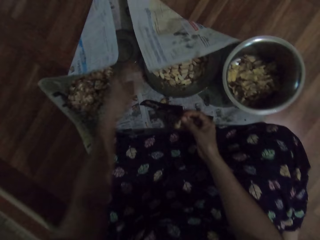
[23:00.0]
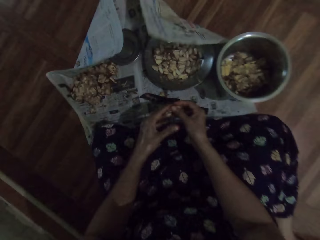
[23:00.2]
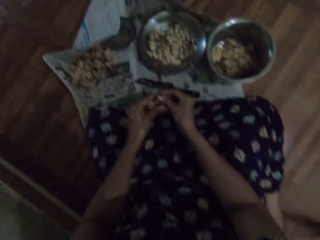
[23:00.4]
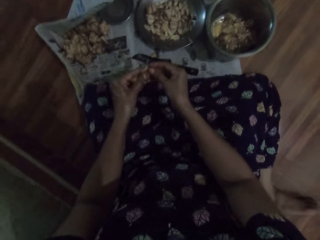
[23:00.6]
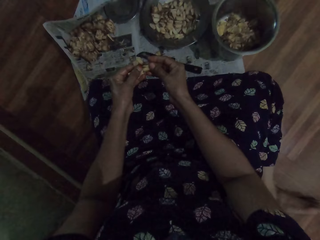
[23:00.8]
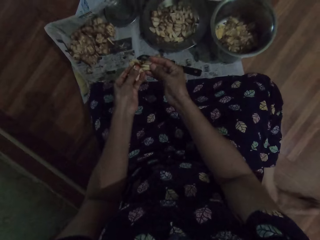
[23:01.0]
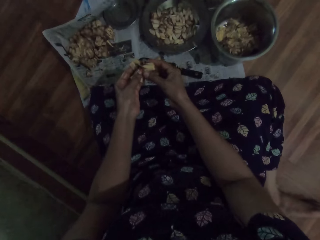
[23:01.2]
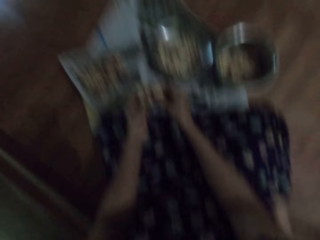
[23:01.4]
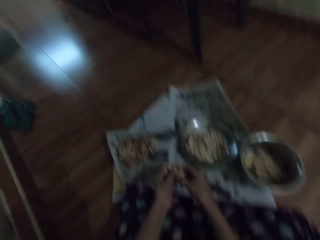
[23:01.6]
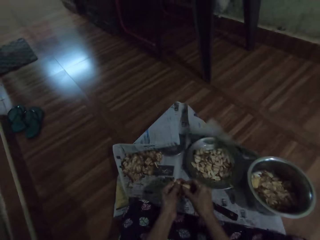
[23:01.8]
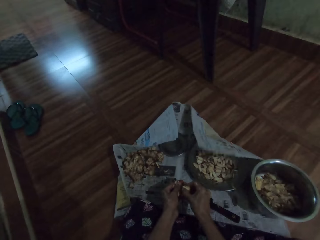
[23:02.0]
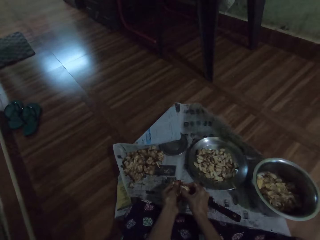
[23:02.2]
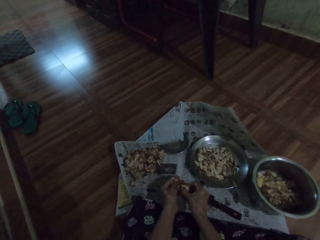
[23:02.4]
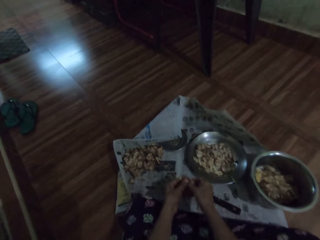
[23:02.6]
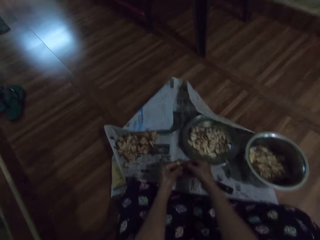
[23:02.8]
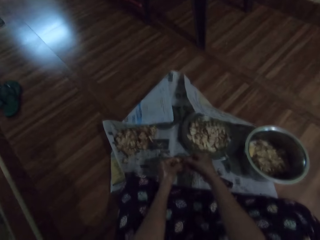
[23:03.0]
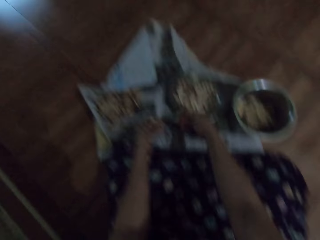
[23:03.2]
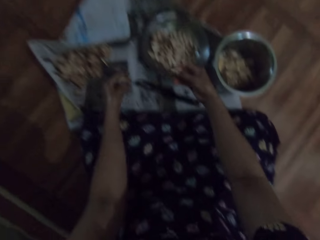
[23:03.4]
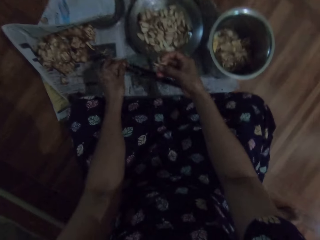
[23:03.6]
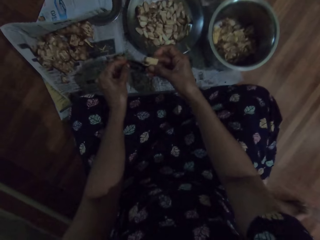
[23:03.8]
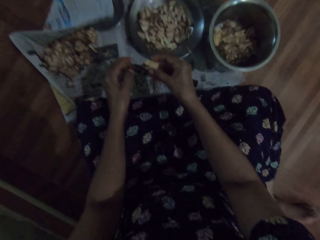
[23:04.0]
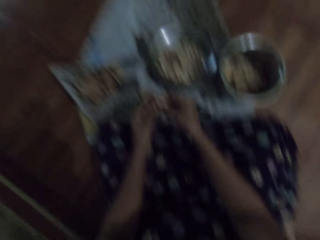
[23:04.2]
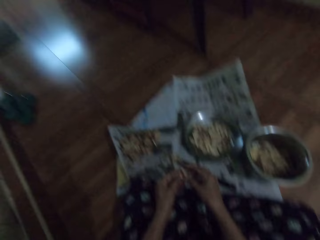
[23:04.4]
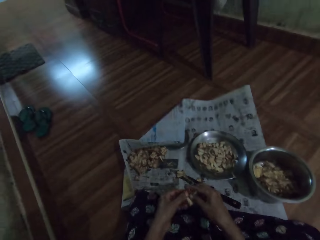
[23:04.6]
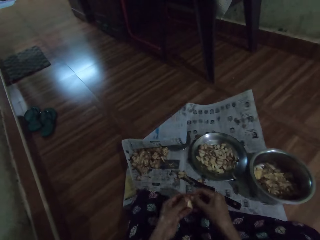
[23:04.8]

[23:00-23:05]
The camera wearer peels a fruit with her hands.

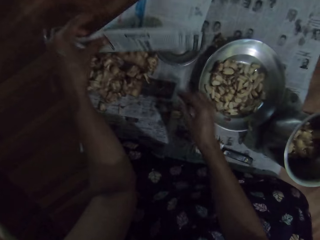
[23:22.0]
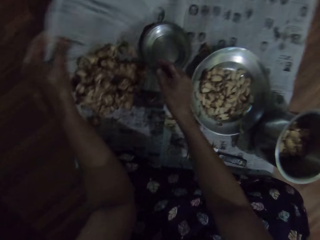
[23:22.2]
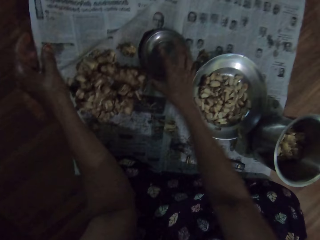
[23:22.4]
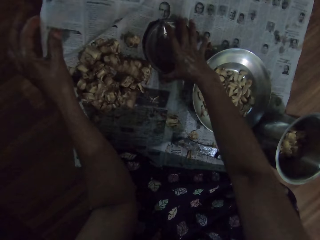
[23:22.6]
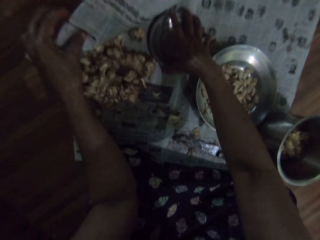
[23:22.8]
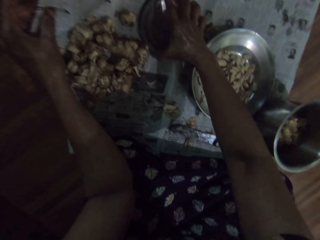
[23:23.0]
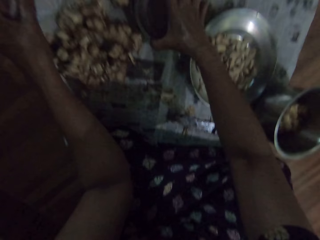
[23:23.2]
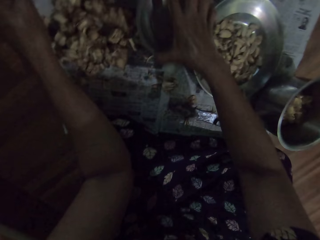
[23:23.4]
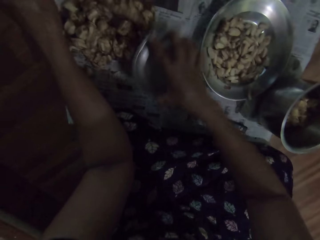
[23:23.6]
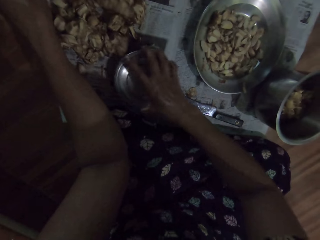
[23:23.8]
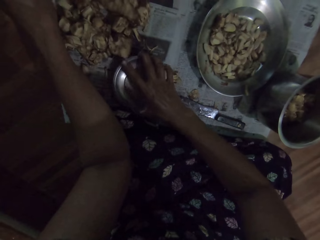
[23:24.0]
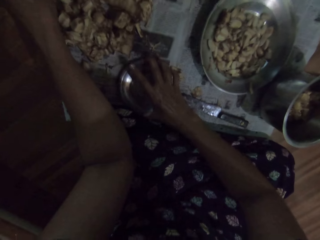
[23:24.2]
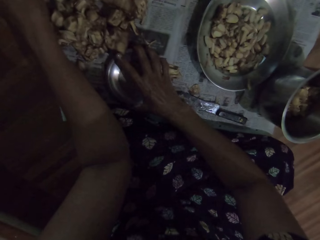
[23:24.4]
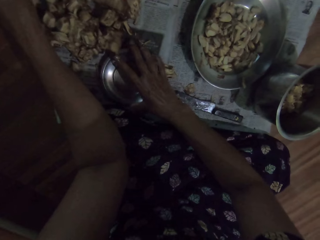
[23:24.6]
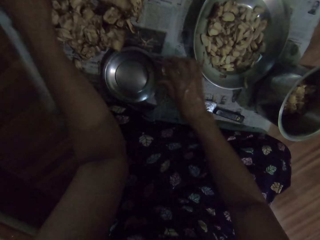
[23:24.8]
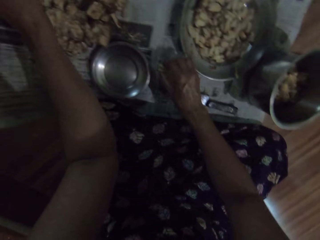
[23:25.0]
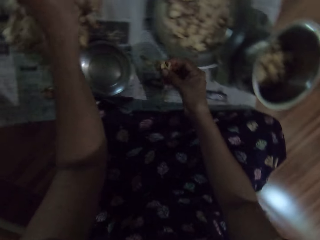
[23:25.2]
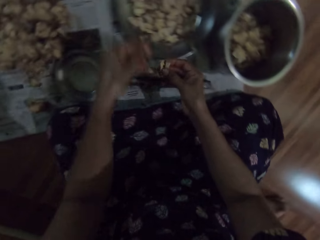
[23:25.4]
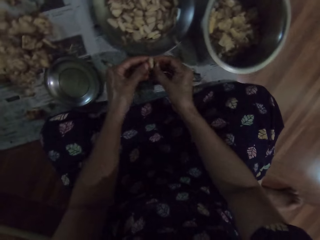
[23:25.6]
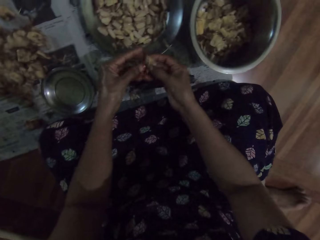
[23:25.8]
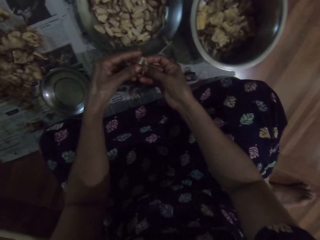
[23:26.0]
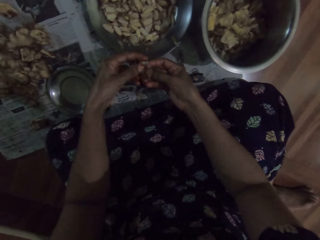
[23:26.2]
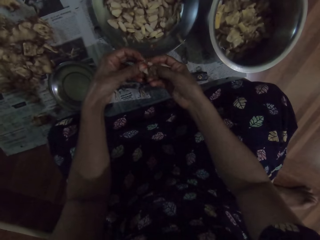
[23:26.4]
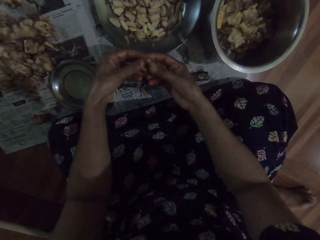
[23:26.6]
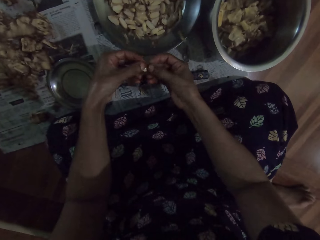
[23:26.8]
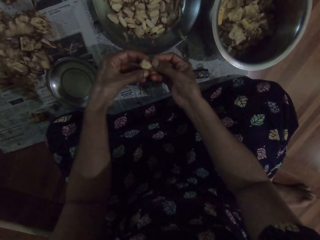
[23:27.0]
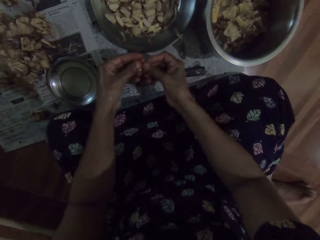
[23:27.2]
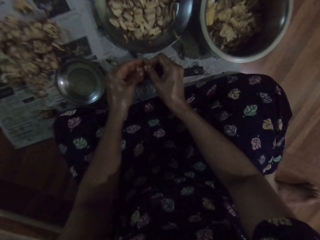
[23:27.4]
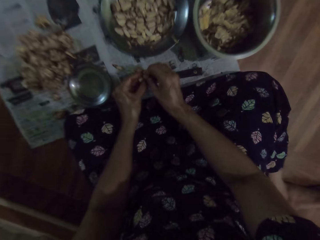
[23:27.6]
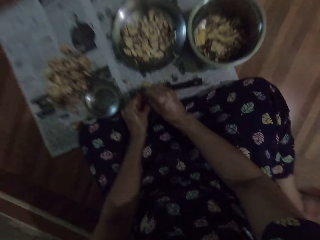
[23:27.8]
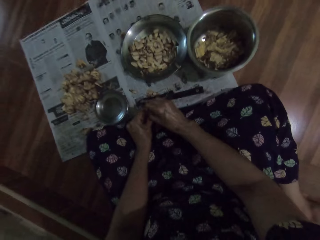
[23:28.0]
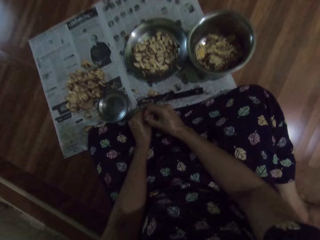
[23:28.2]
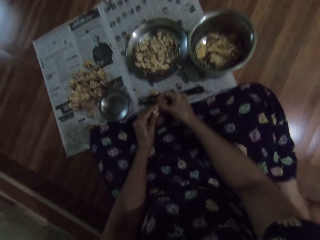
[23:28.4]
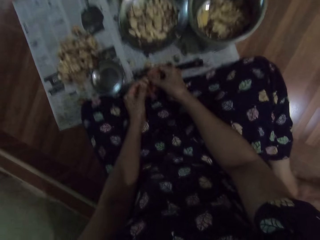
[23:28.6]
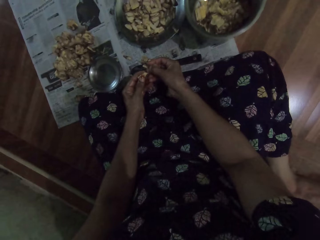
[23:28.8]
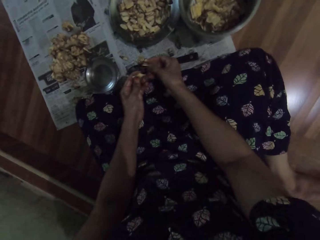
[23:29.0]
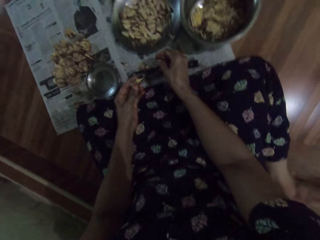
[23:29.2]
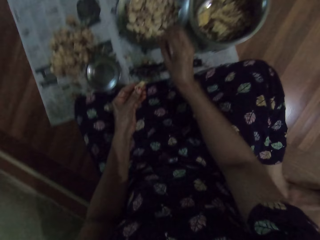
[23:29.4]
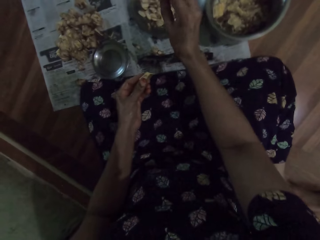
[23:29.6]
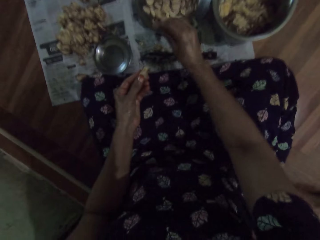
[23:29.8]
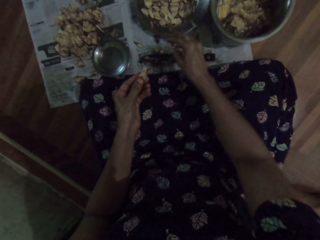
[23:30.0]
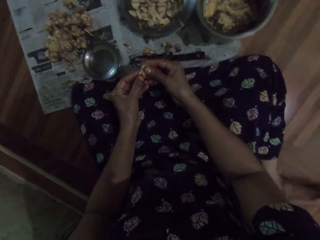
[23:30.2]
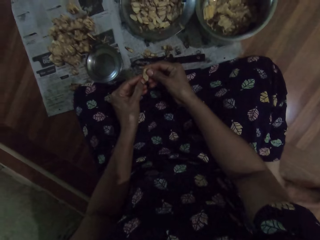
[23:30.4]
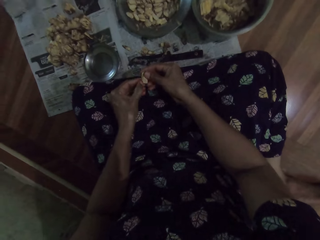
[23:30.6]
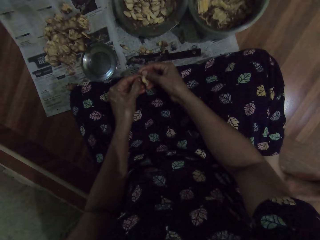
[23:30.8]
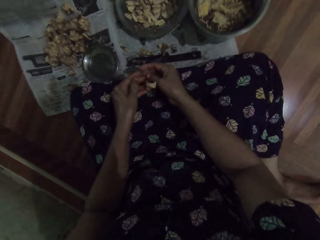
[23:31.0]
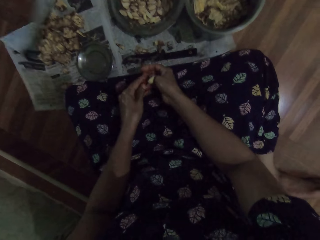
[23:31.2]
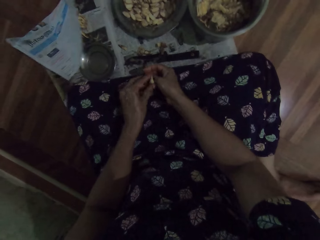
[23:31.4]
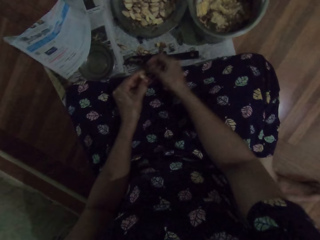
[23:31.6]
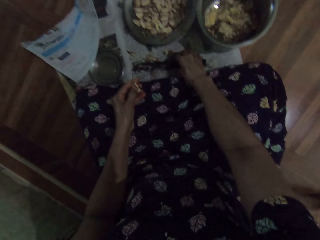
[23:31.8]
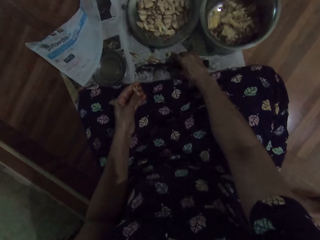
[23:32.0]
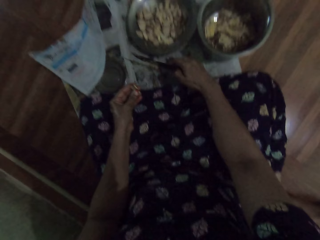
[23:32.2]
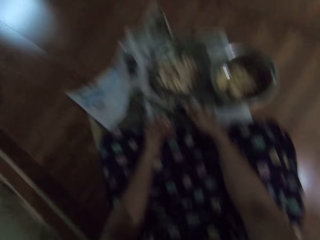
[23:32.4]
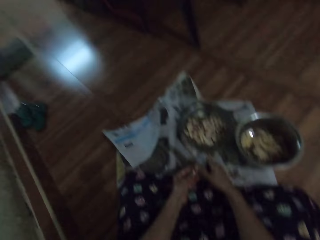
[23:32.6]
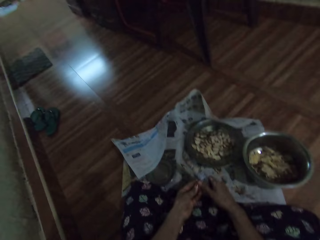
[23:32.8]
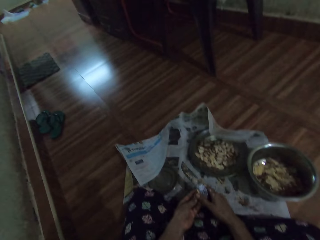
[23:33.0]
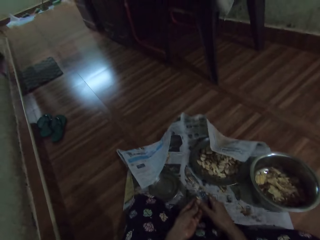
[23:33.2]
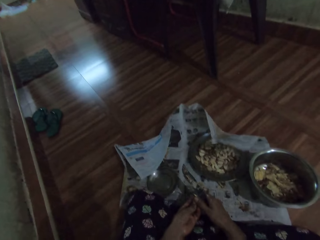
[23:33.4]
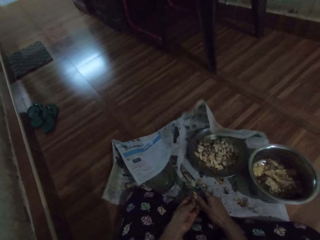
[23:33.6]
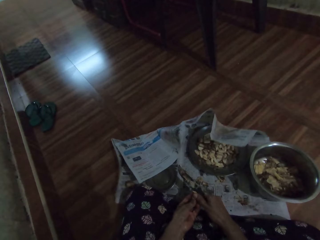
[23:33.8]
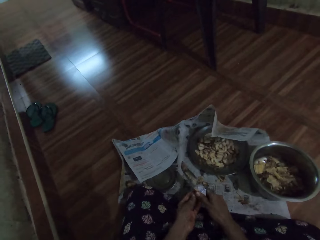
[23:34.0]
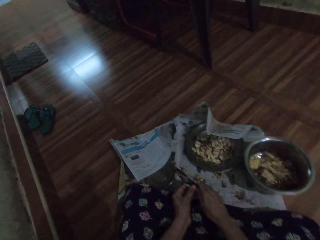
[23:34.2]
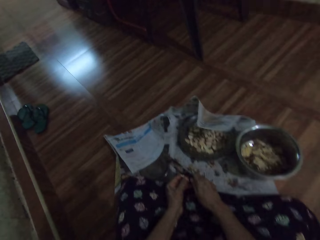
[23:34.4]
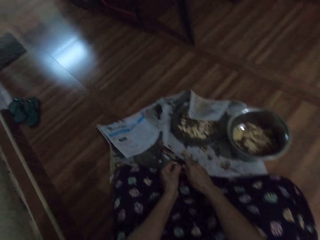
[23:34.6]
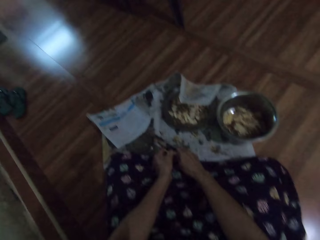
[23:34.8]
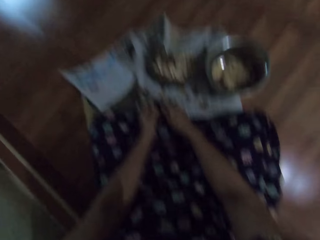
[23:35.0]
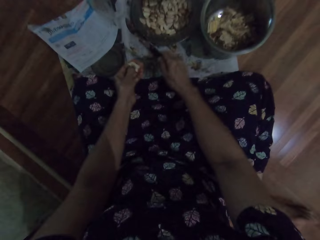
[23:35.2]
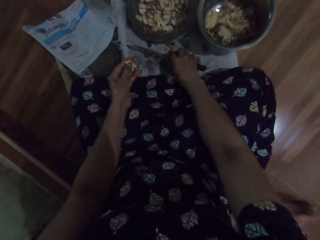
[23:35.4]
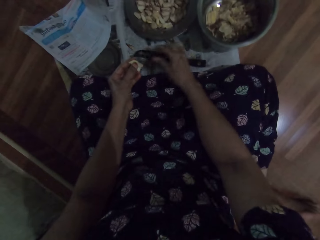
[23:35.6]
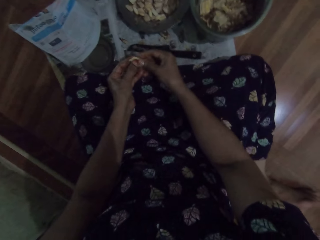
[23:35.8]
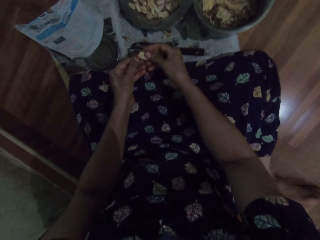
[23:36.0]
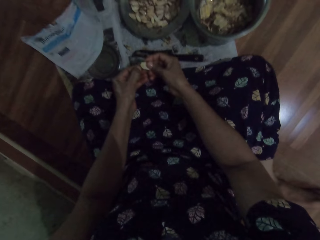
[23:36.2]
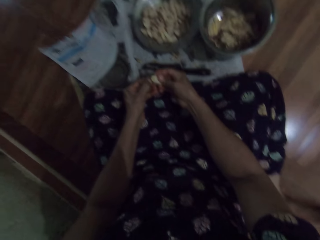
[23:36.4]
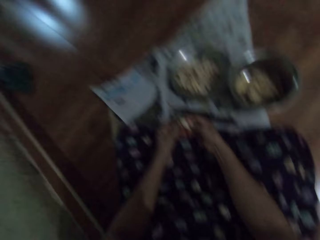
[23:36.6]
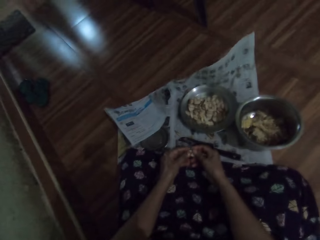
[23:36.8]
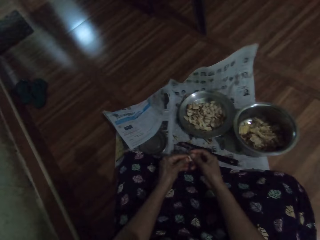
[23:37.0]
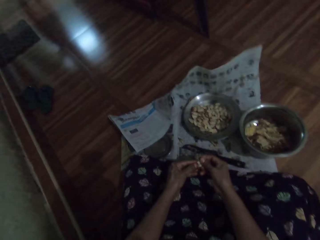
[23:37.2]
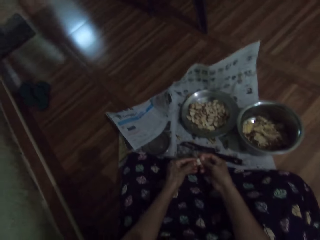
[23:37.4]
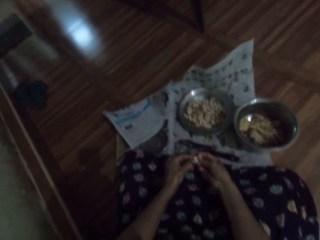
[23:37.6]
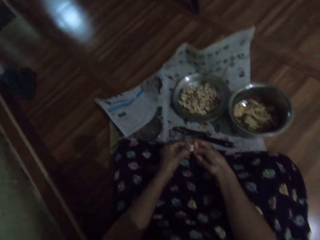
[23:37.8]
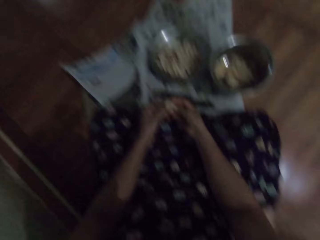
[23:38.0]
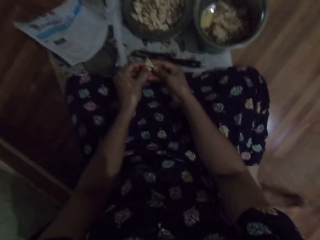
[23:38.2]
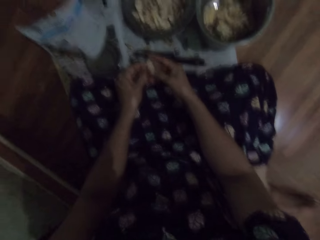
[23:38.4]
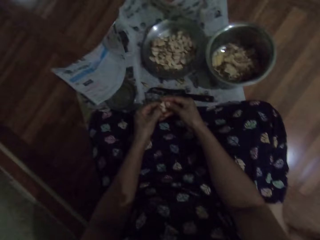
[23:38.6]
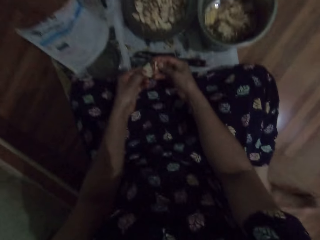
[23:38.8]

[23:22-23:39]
The camera wearer touches a magazine with the left hand. She moves a plate with the right hand. She picks a fruit from the ground with her right hand and peels the fruit with her hands. She holds something with both hands. She drops the peels on the ground with her right hand. She peels the fruit with her hands. She picks up the knife from the ground with her right hand. She cuts the fruit with the knife in her right hand. She drops the knife on the ground with her right hand. She removes the seed from the fruit with her hands. She converses with a woman.
